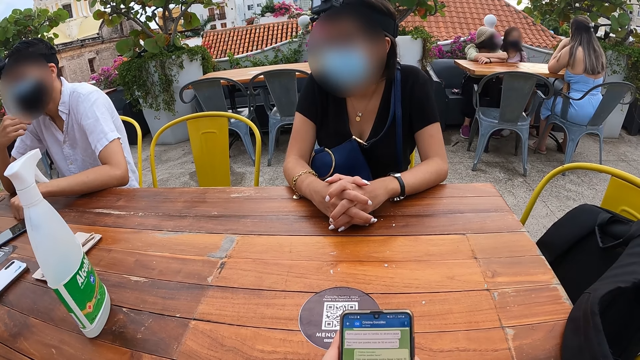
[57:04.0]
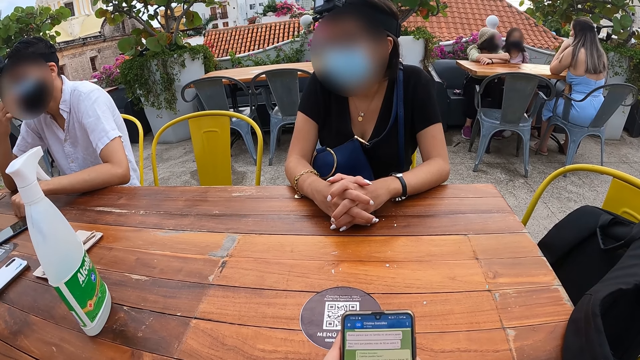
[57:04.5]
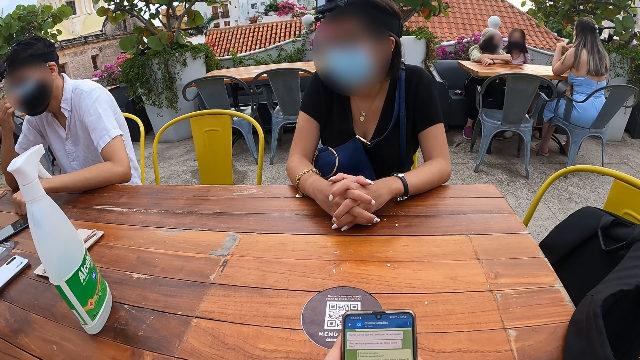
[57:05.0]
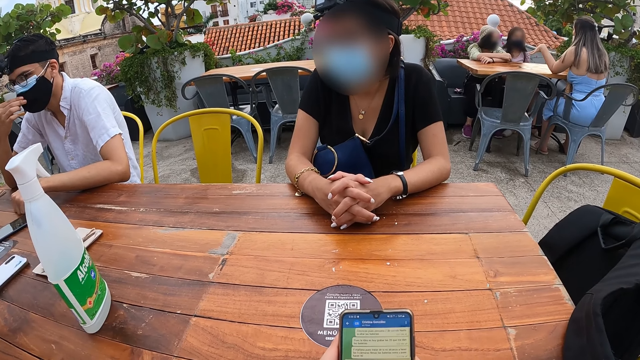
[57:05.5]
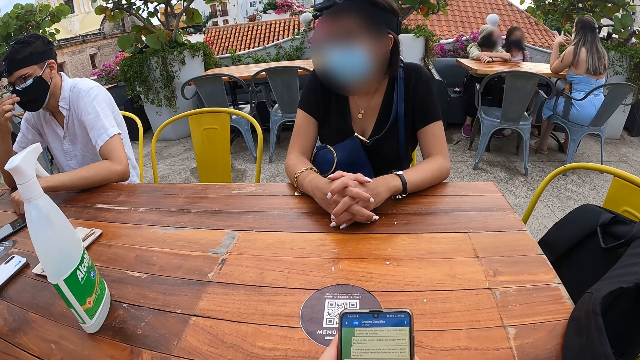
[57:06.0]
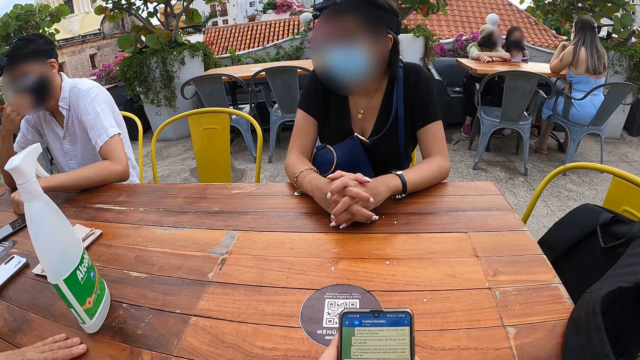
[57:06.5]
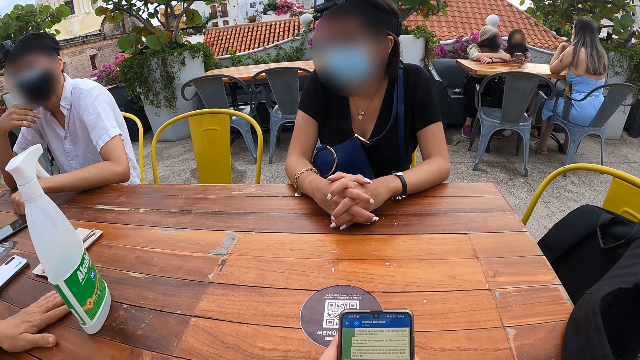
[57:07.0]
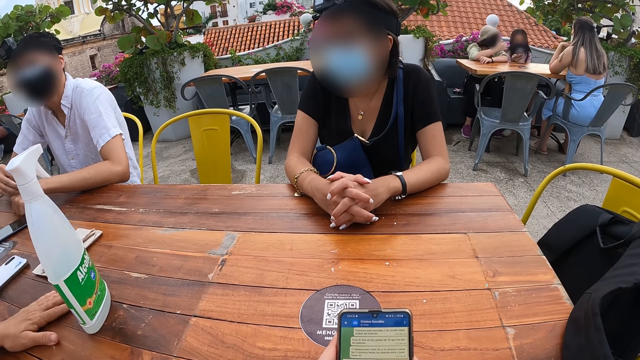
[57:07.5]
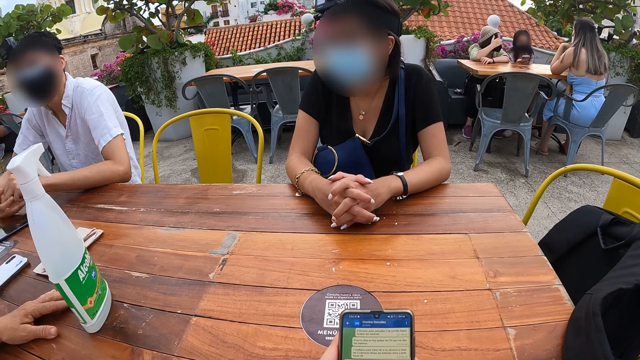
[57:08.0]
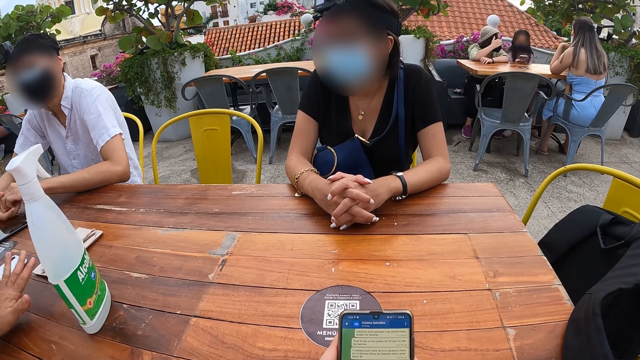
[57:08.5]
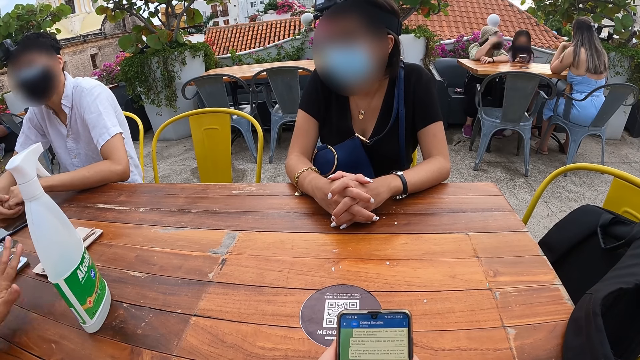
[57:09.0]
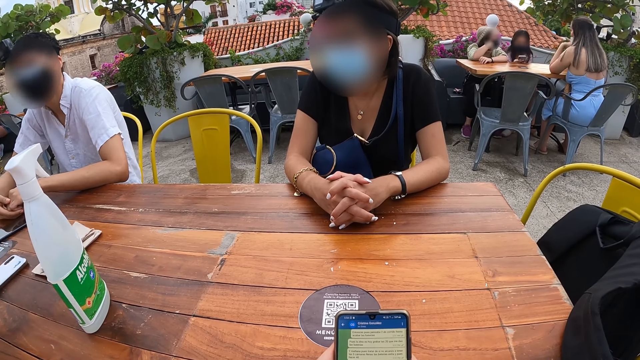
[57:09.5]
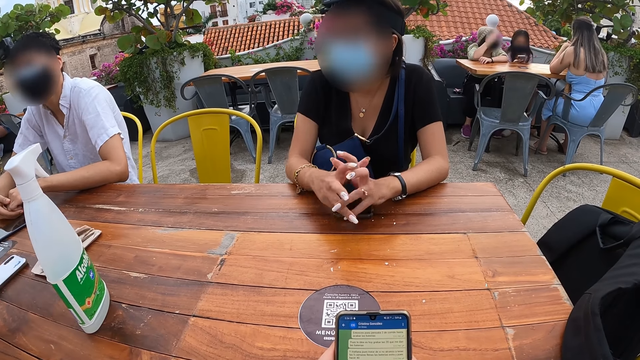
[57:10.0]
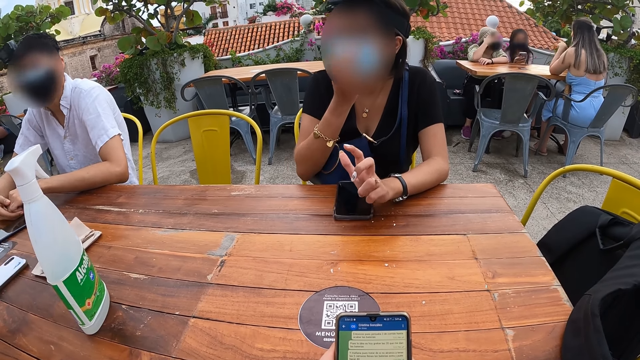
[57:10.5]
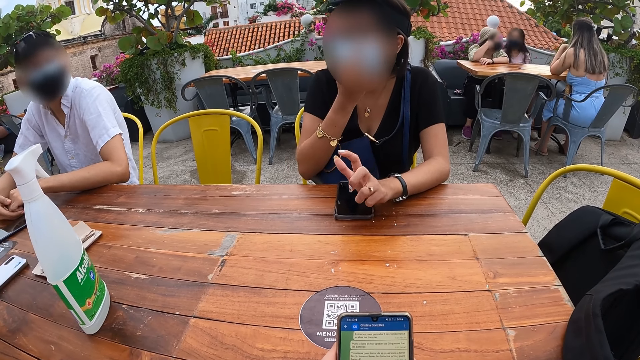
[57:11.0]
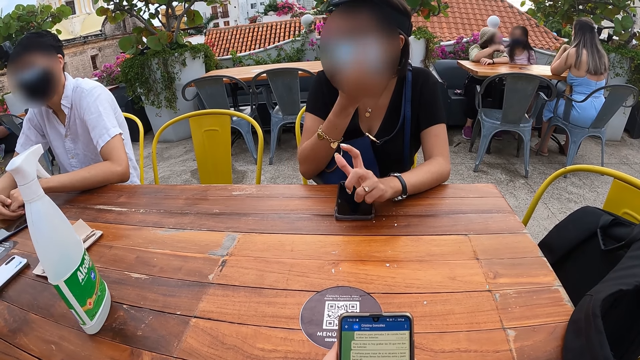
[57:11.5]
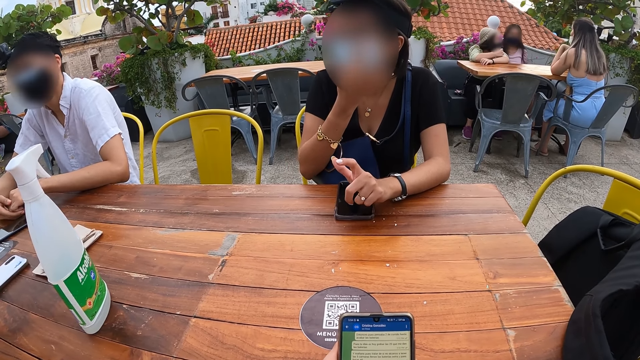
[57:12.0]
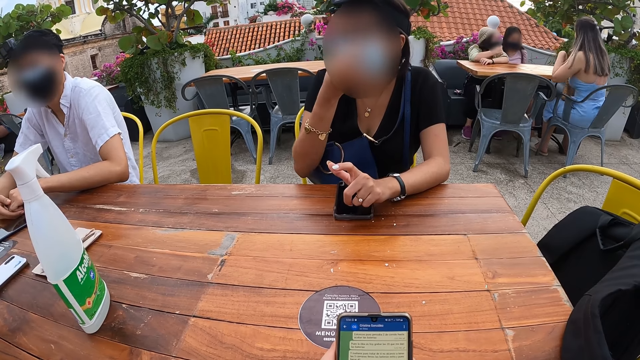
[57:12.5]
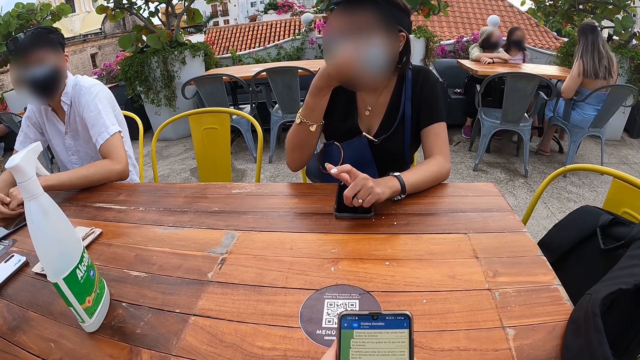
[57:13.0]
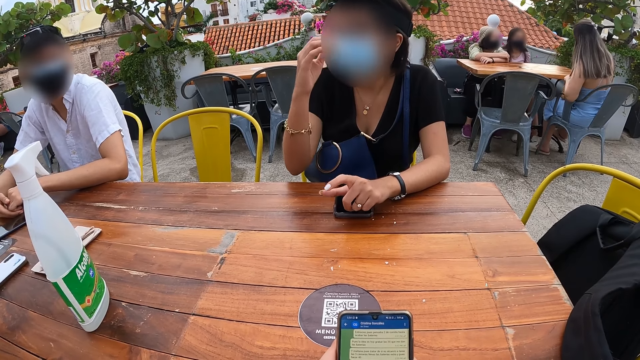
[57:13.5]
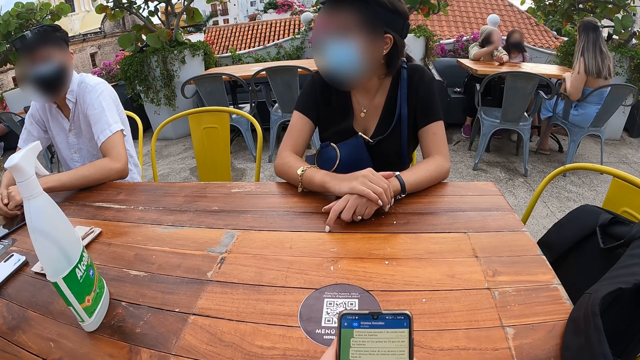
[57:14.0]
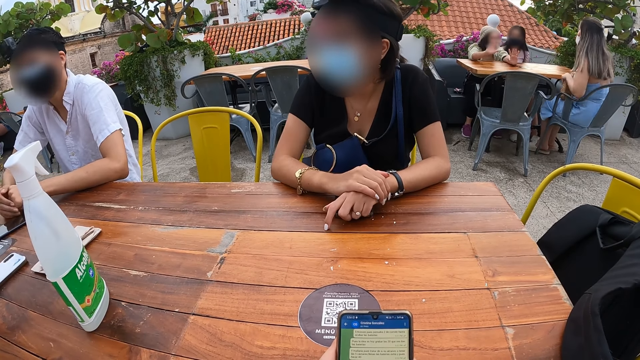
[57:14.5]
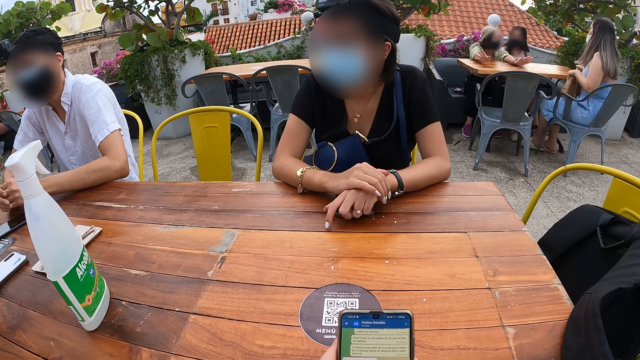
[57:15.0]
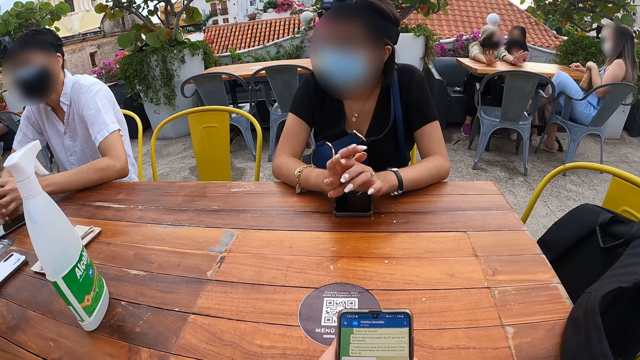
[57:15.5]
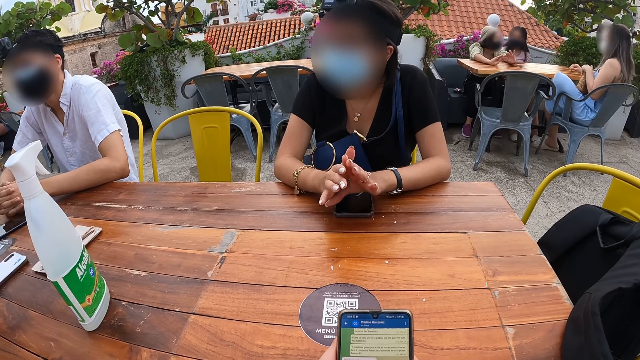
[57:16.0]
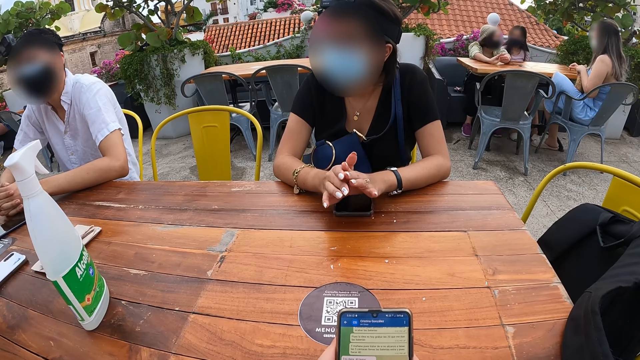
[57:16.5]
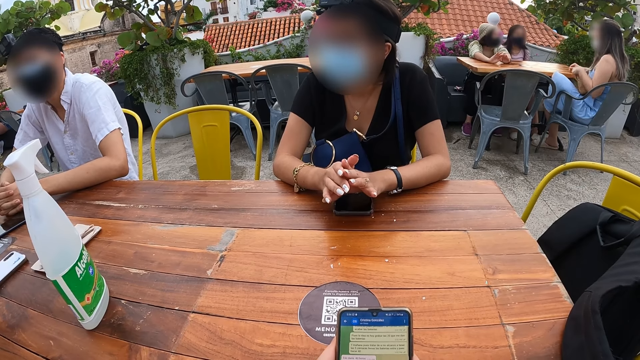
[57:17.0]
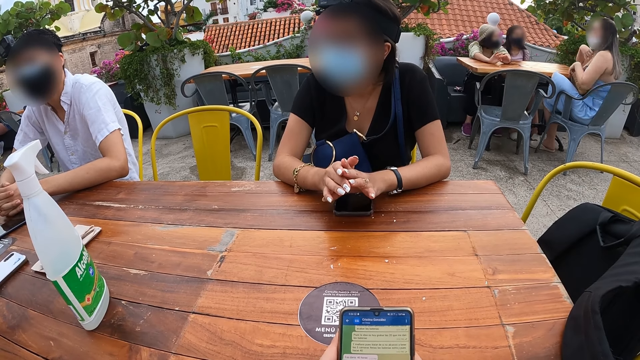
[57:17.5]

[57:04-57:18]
The camera wearer holds the phone. A woman hits her left hand on the table. Another woman adjusts the nose mask on her face with her right hand. The camera wearer drops her right hand on her left hand on the table.

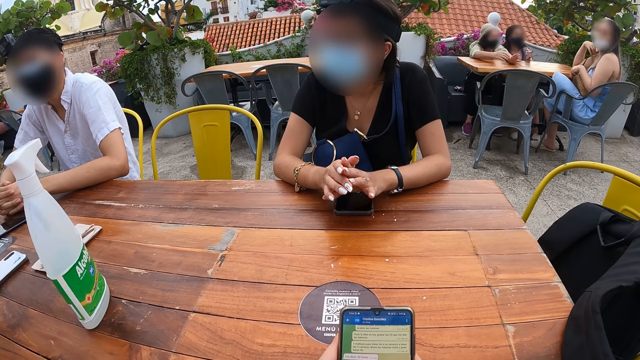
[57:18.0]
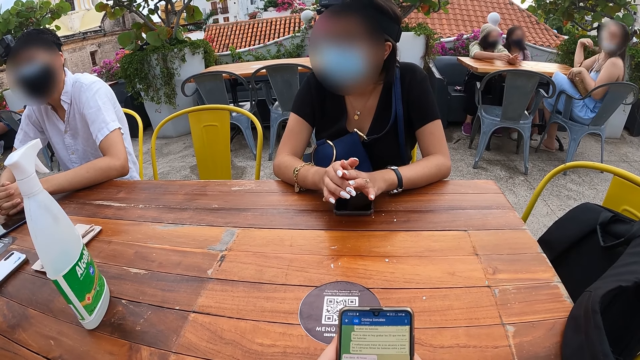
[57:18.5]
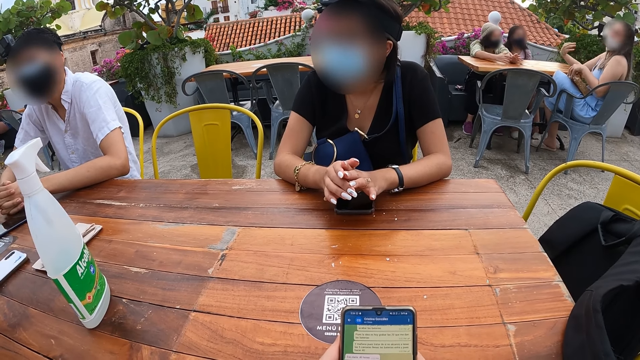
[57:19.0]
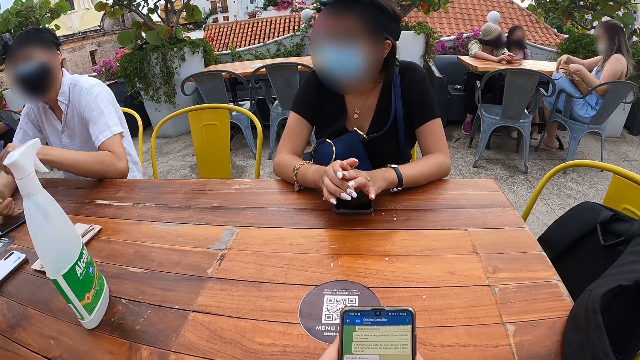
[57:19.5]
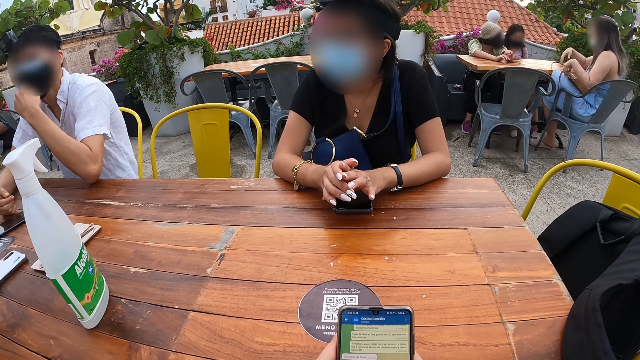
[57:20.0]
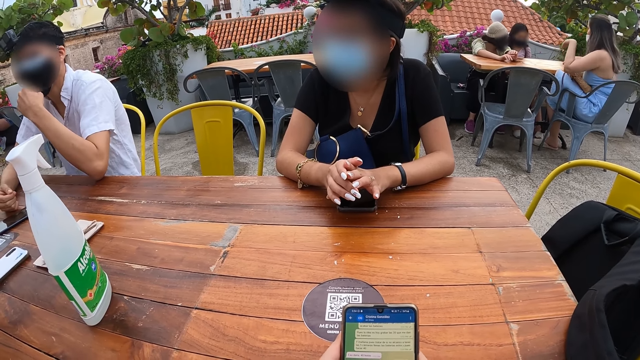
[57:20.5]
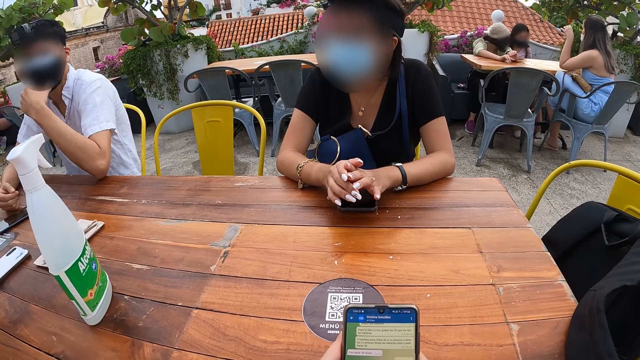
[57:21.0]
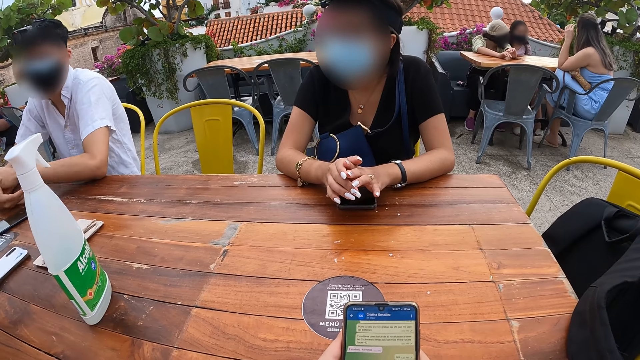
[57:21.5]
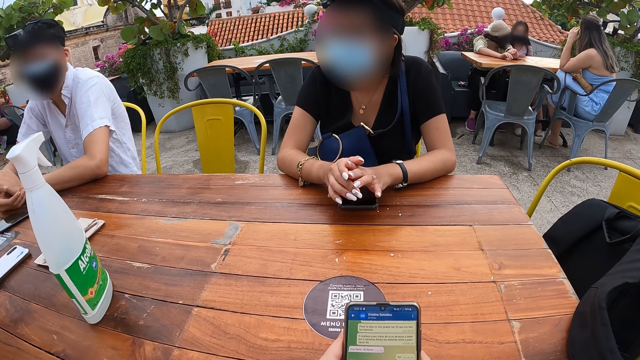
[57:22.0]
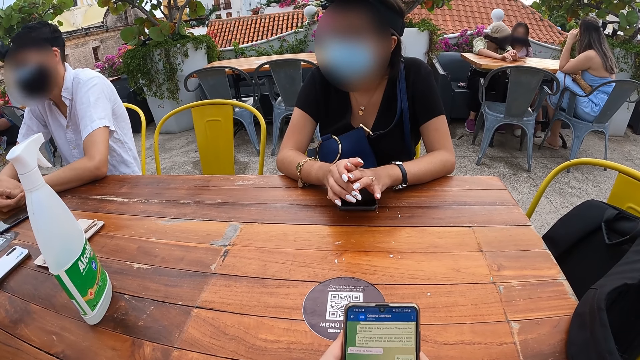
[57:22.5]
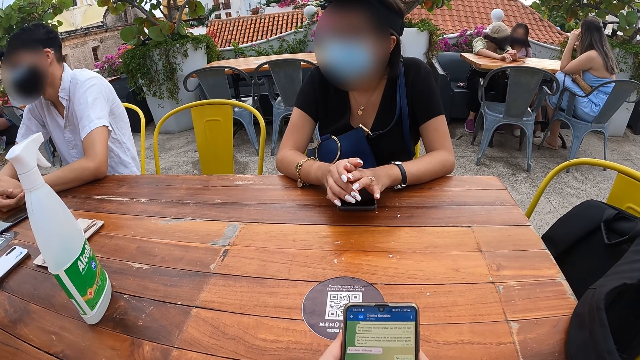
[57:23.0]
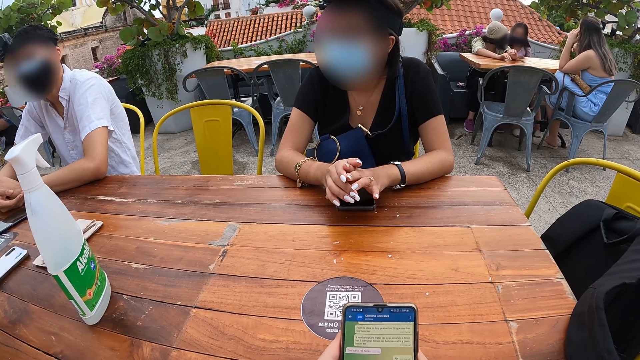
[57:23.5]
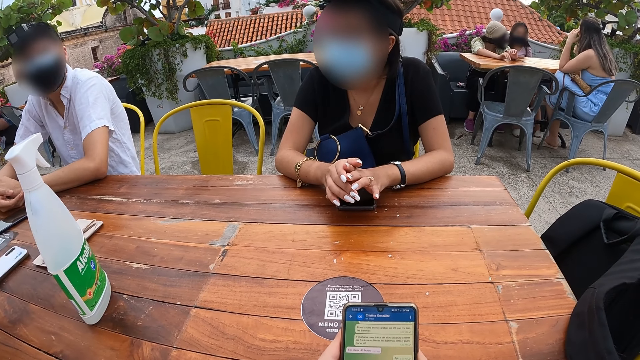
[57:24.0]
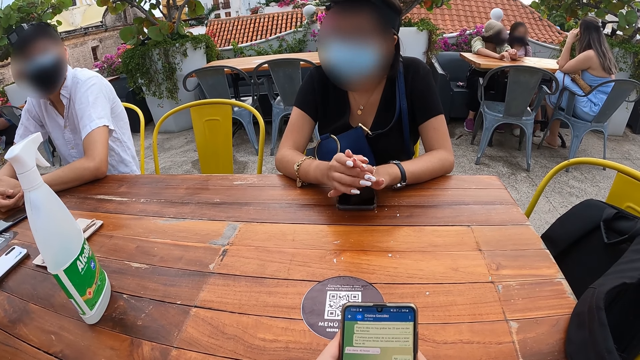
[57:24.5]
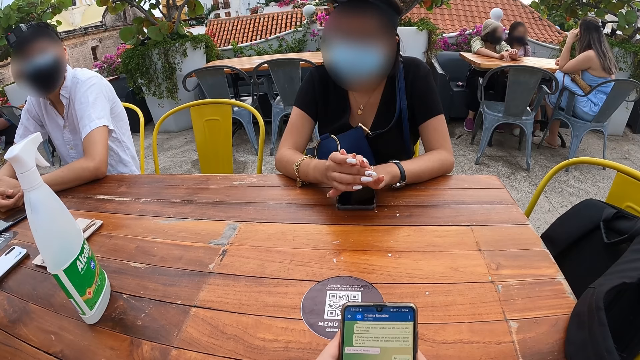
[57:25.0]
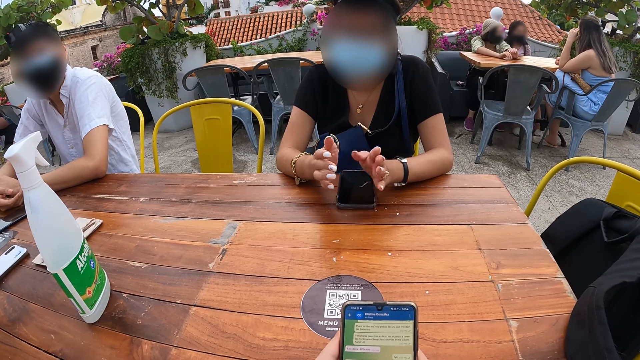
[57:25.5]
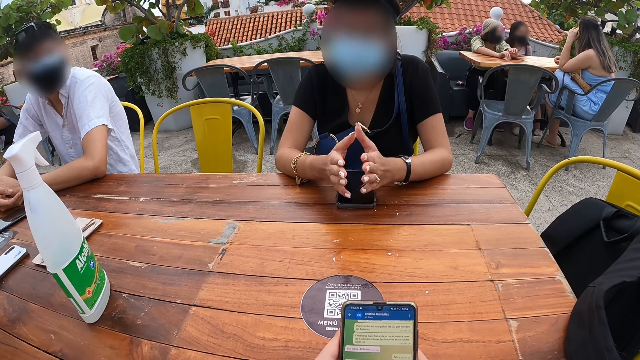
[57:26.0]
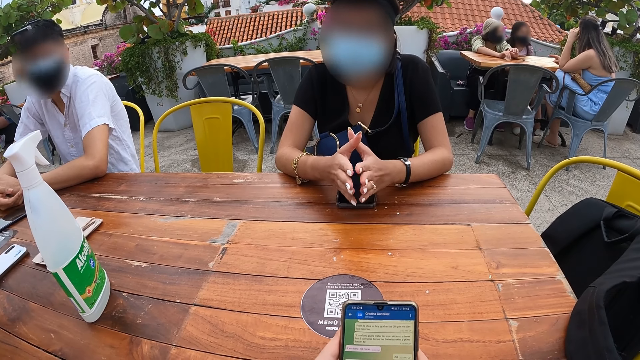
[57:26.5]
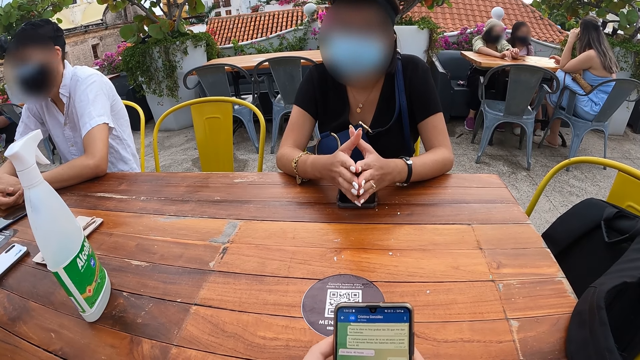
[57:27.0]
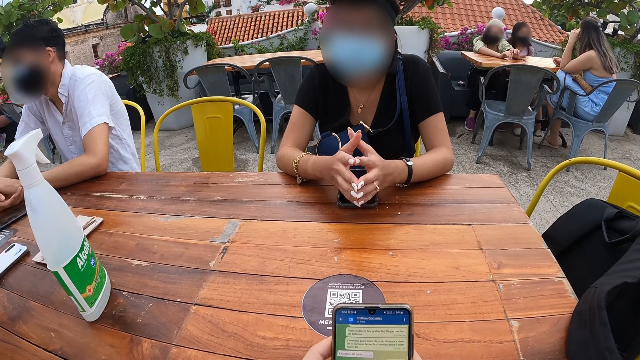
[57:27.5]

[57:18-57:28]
The man adjusts the nose mask on his face with his left hand. A woman claps both hands together.
